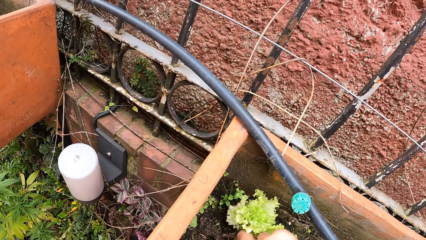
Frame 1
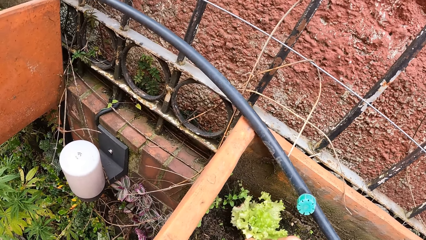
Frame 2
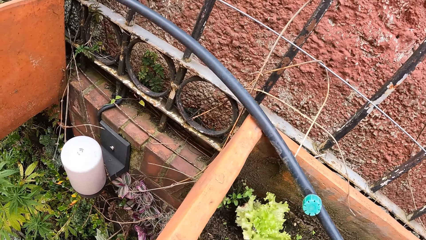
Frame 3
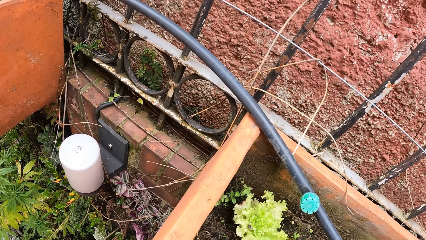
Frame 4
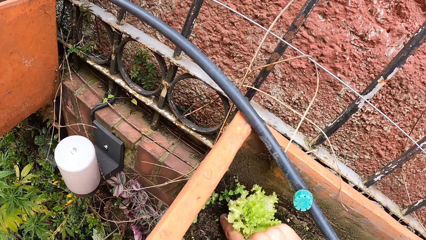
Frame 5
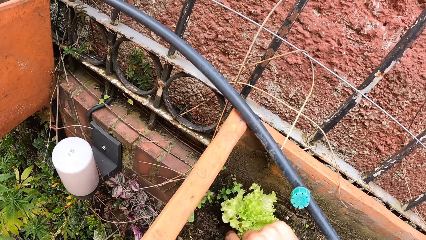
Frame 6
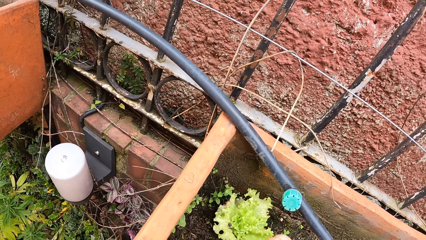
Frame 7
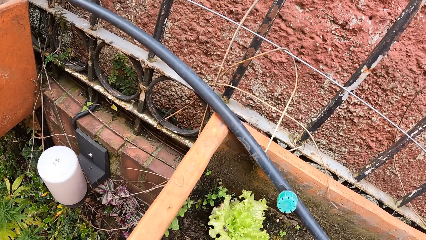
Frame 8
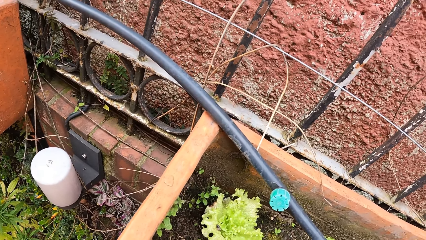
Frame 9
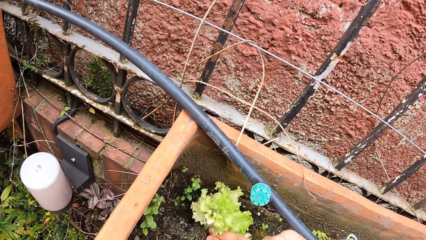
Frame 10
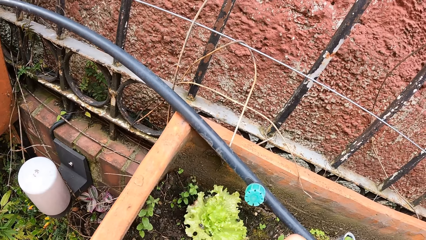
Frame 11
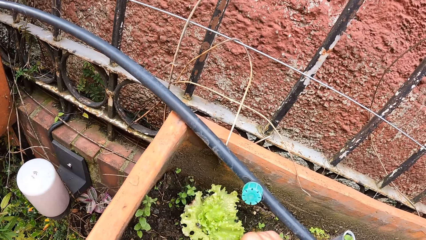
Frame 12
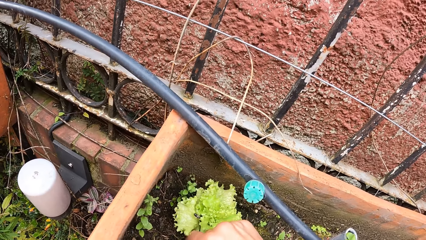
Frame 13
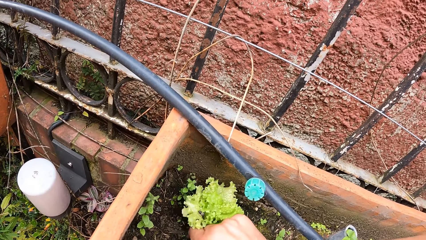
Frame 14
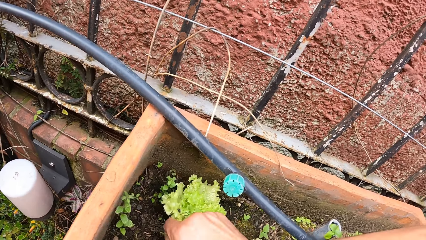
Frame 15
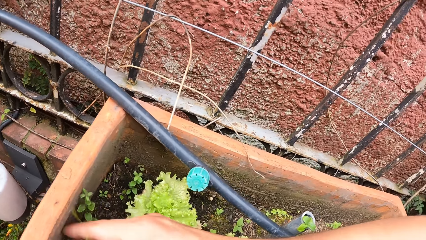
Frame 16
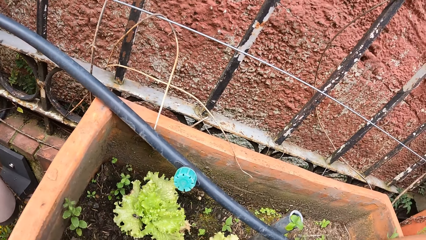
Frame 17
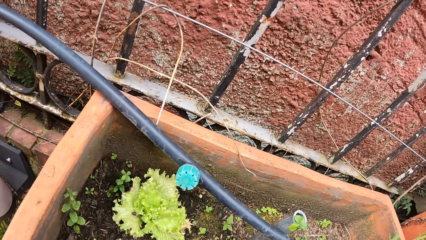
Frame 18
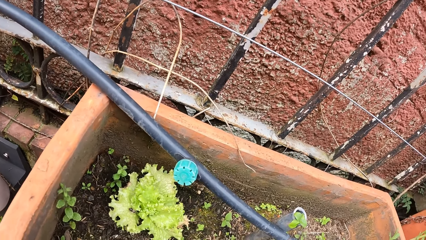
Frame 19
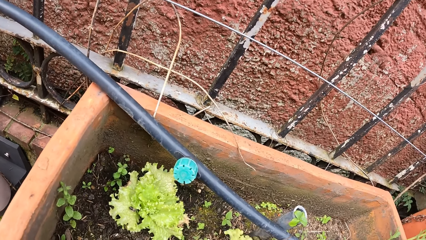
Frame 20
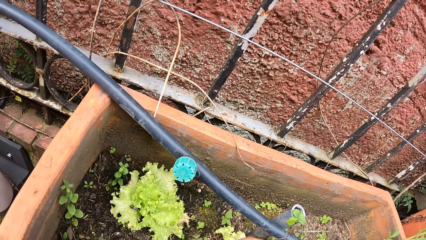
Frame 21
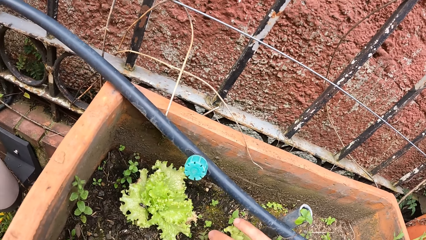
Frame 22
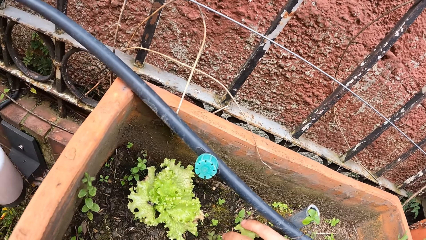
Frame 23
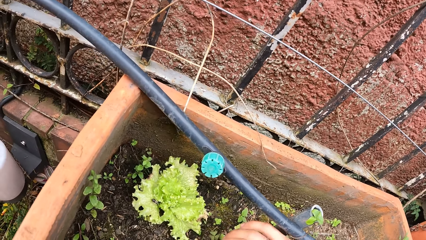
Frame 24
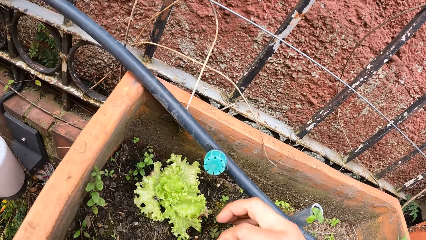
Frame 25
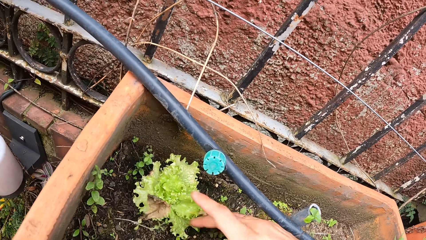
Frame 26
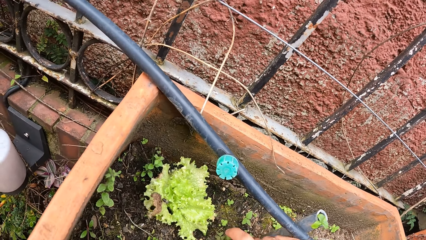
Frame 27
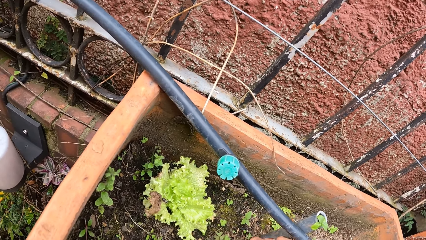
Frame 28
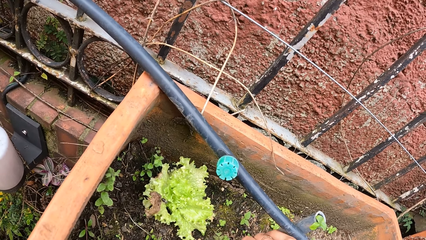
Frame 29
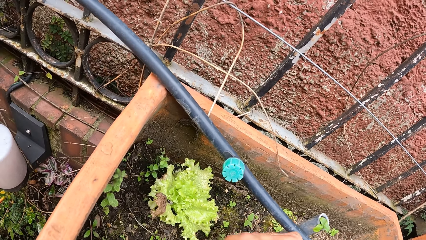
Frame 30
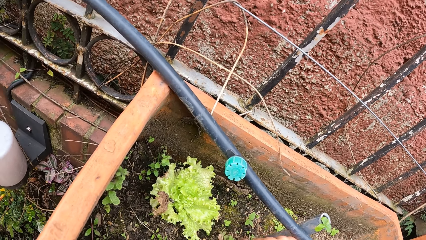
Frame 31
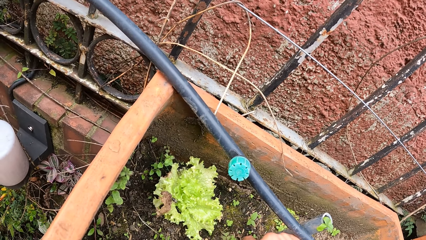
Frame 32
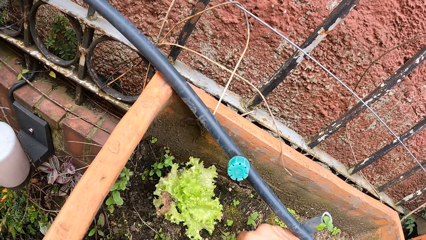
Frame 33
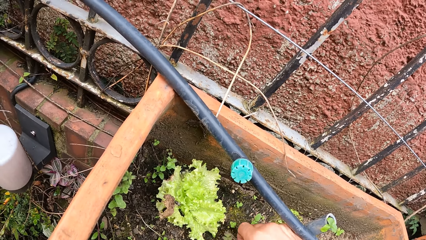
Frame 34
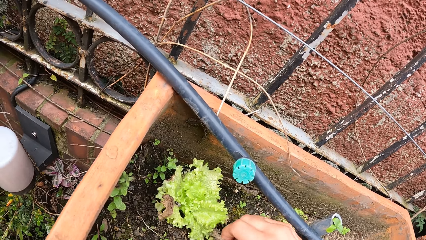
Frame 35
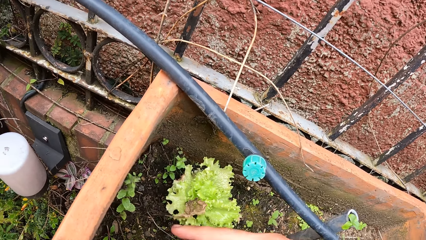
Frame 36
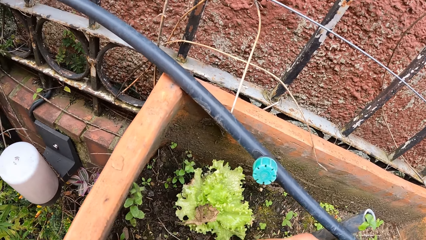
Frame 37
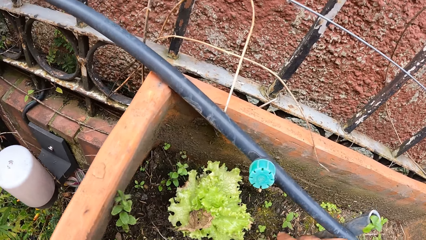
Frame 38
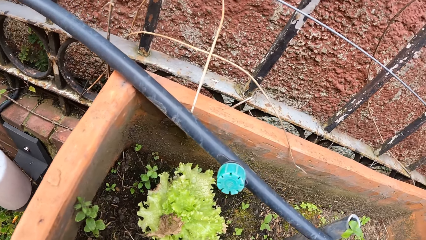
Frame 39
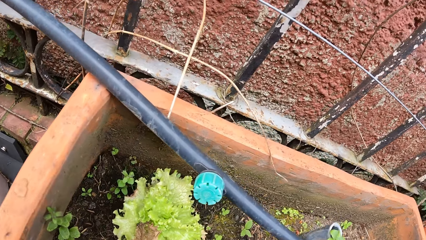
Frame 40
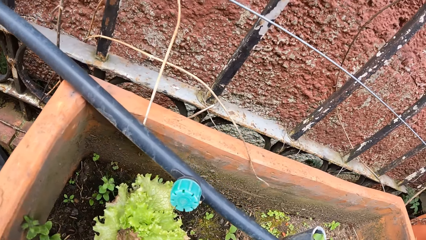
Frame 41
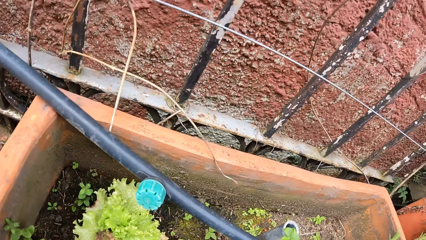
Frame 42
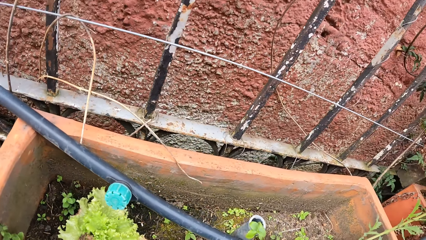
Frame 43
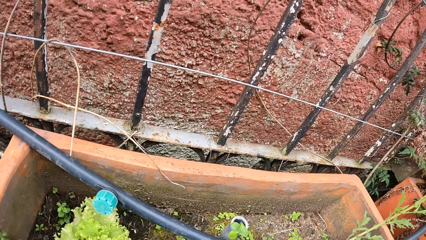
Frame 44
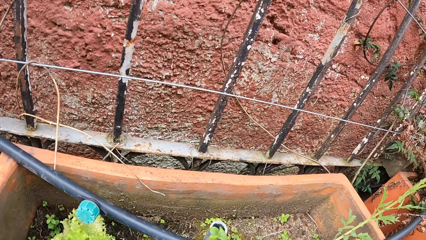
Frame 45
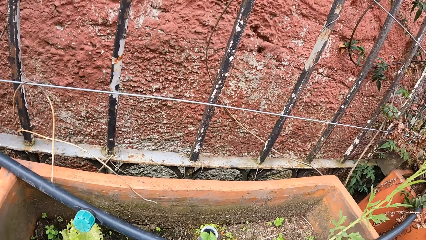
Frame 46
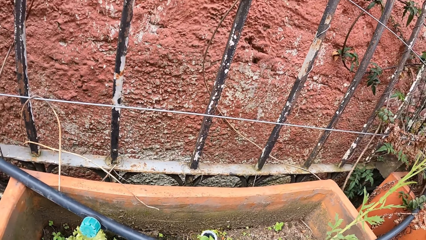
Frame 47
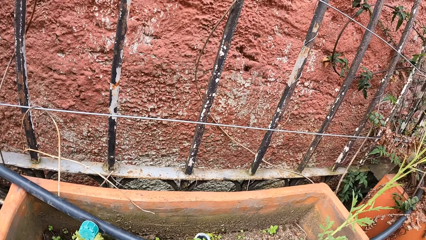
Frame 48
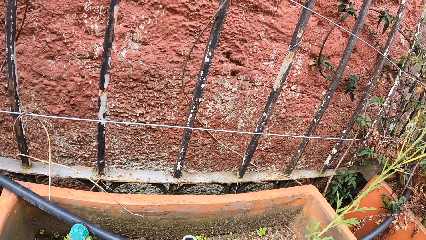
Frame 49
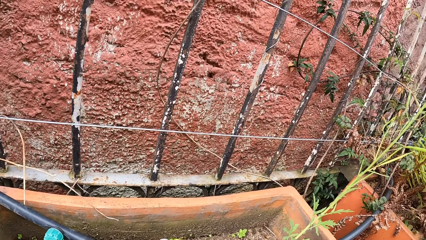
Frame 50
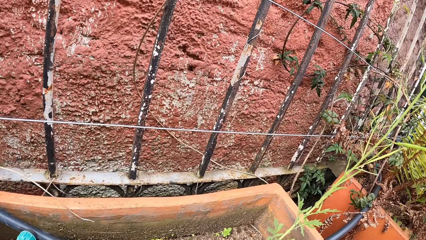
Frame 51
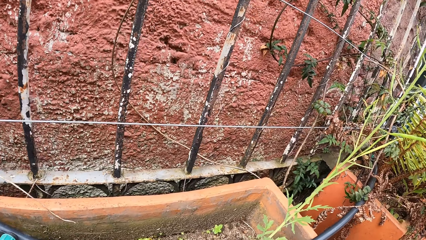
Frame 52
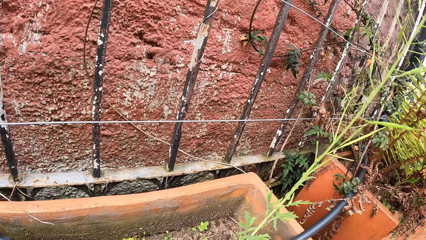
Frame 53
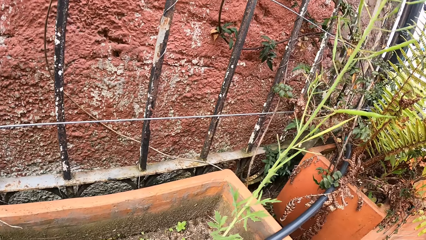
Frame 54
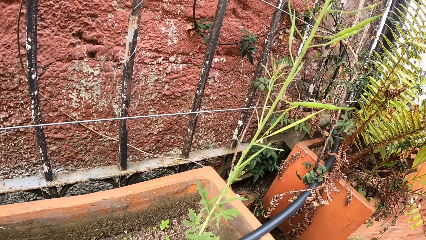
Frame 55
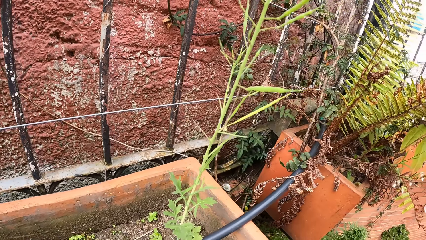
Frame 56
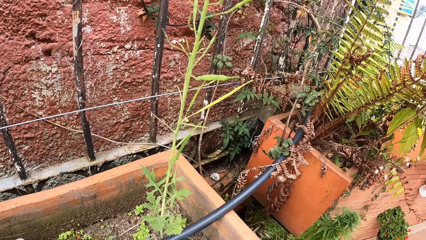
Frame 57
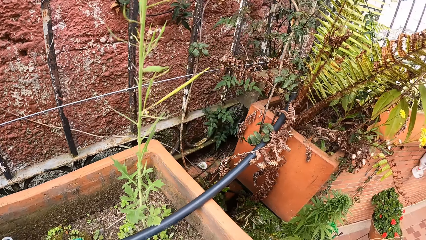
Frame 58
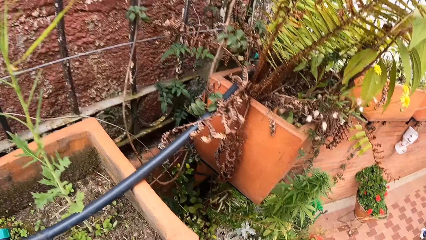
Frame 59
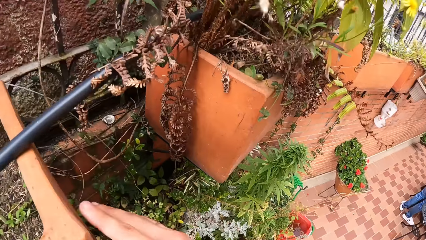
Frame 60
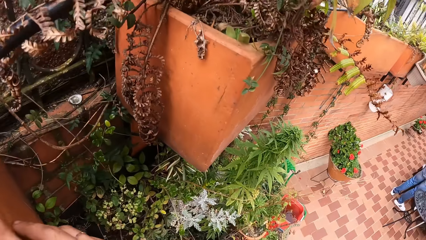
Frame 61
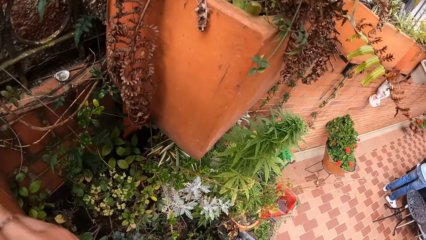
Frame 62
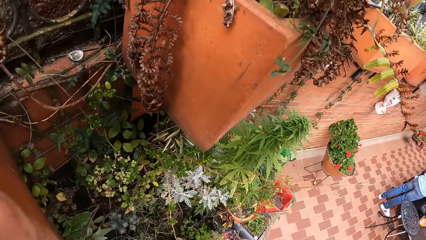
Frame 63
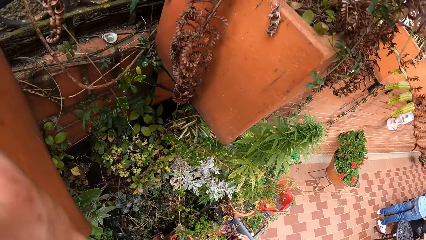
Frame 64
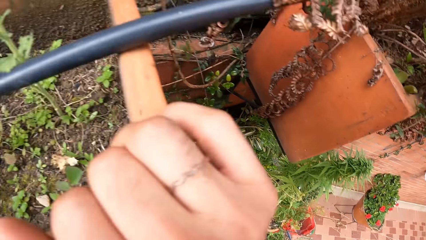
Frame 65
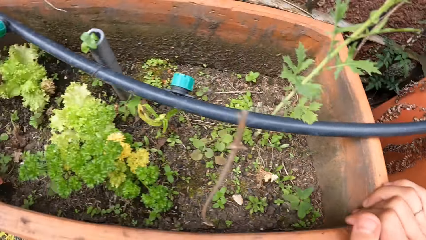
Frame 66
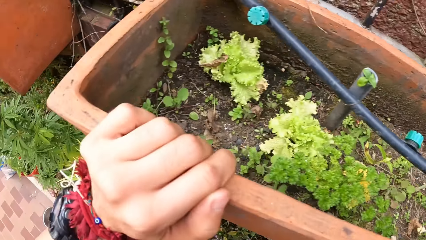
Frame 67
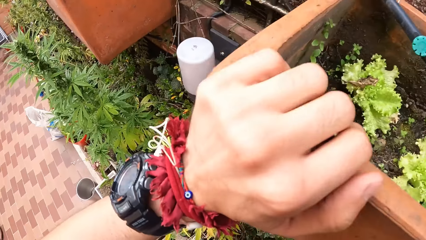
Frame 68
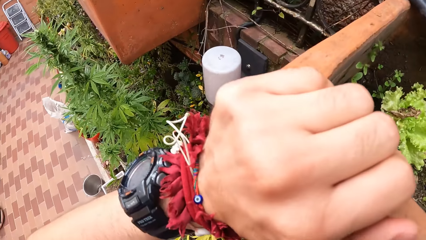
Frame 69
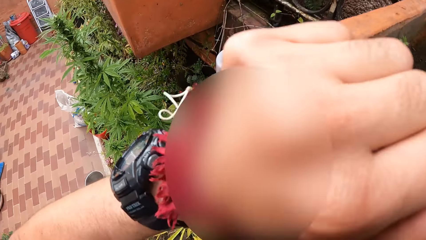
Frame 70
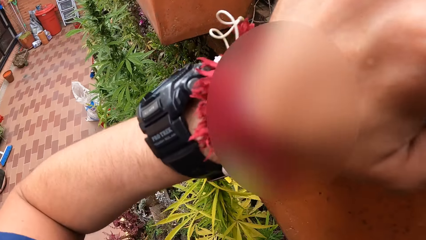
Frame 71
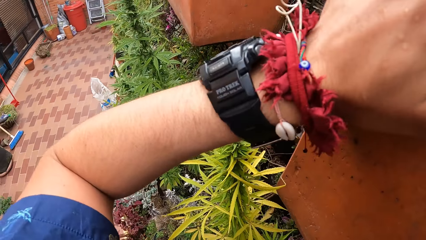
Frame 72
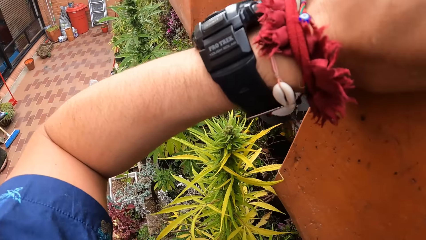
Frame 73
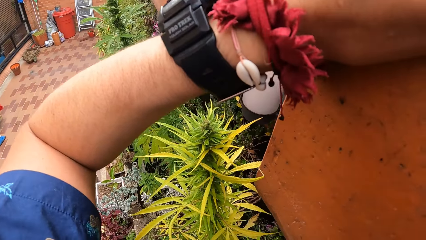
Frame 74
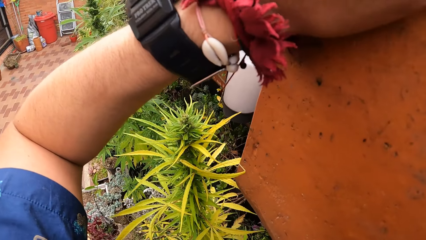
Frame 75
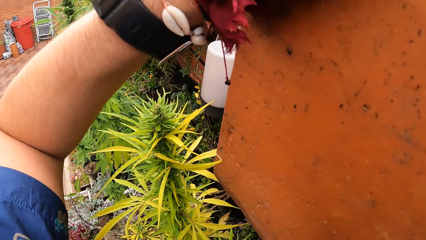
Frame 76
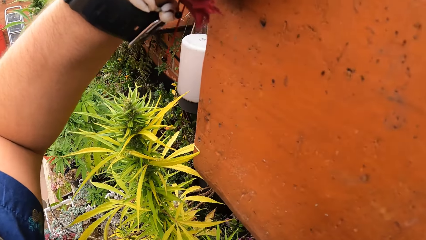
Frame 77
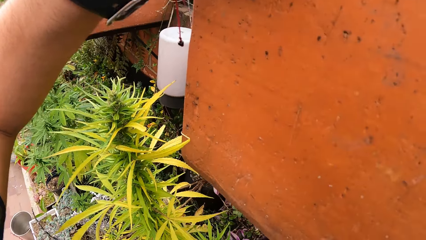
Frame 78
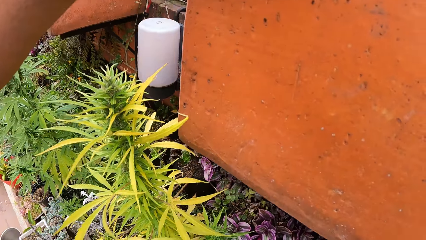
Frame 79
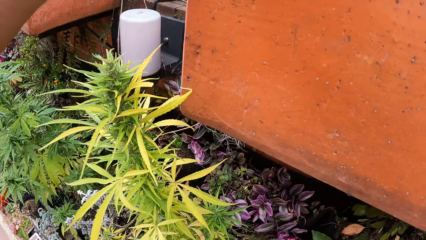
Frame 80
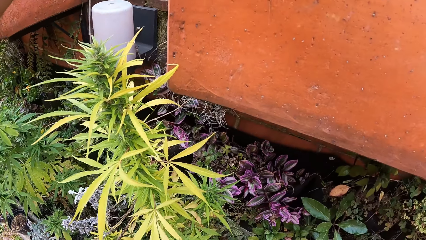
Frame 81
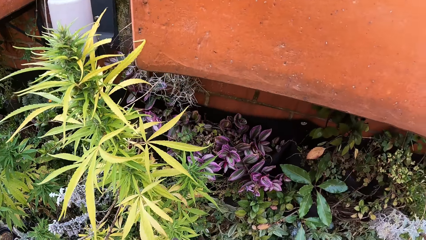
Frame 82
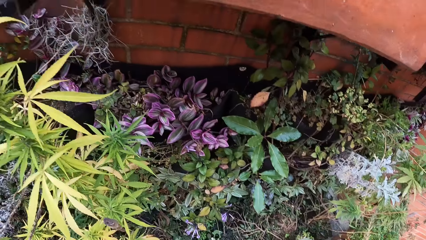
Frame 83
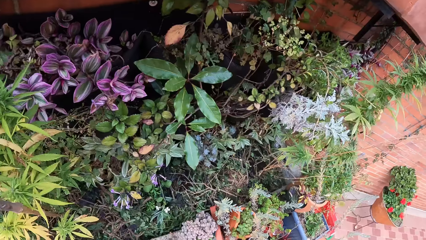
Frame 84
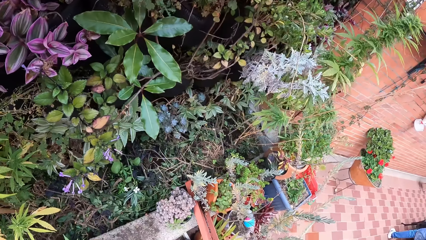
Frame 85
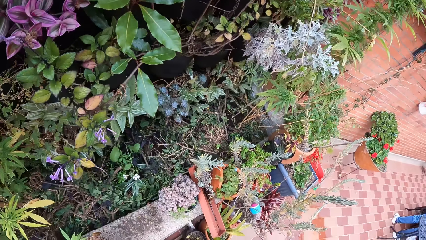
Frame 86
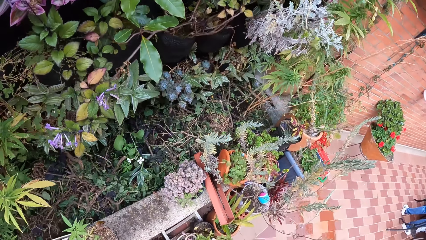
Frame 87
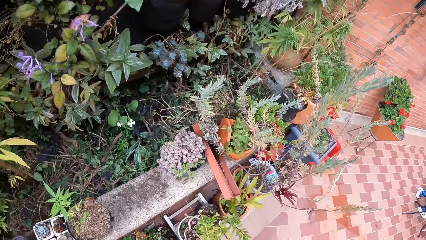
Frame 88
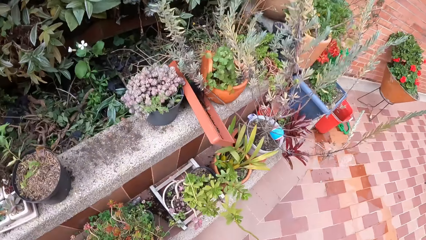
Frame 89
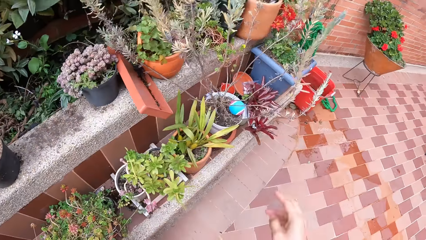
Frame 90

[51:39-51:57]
The camera wearer touches the dirt in the wall vase. He touches the plant in the wall vase with his right hand. He weeds for the flowers in the pot. He holds the wall vase with both hands. He climbs down the wall.
